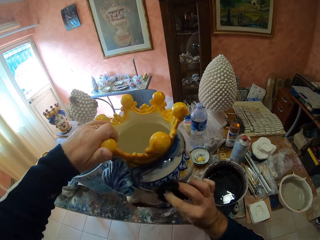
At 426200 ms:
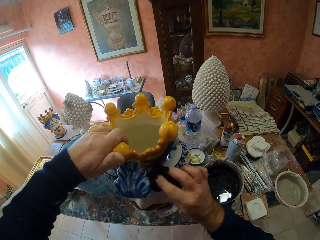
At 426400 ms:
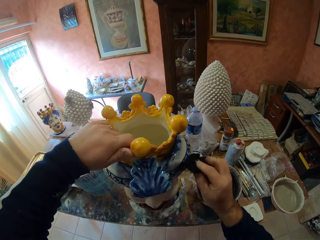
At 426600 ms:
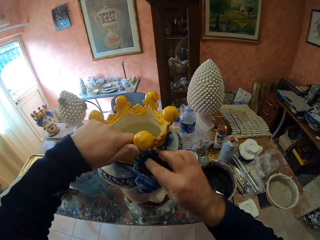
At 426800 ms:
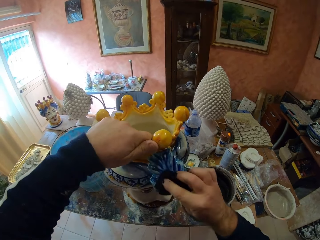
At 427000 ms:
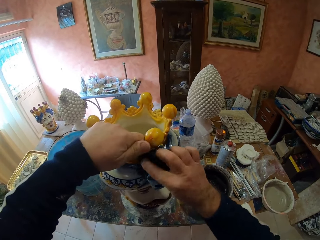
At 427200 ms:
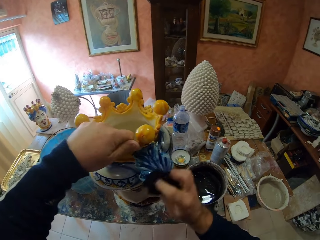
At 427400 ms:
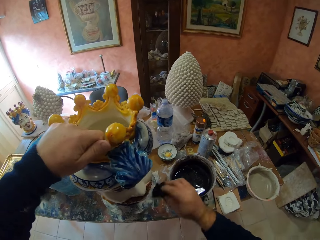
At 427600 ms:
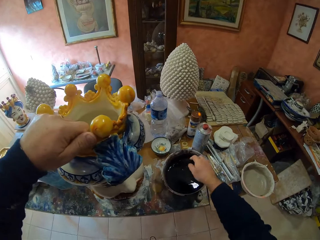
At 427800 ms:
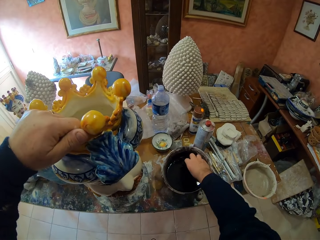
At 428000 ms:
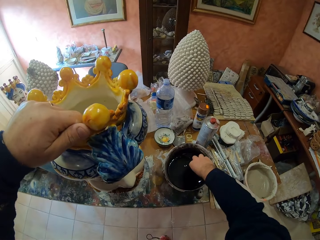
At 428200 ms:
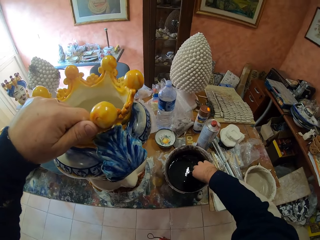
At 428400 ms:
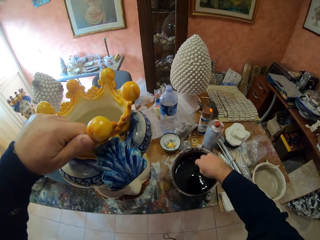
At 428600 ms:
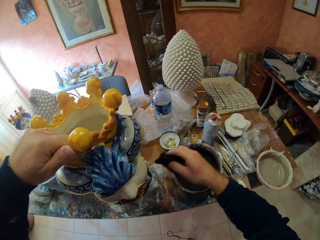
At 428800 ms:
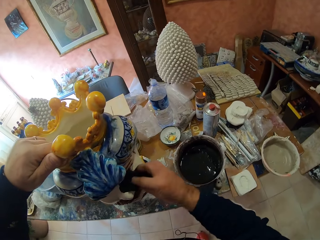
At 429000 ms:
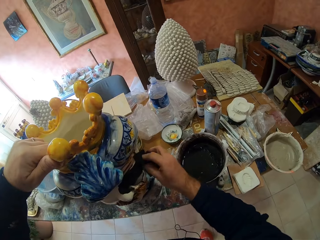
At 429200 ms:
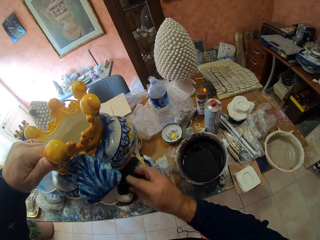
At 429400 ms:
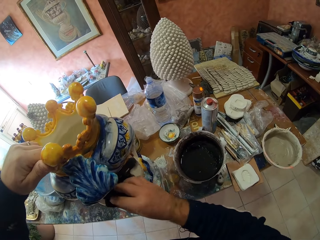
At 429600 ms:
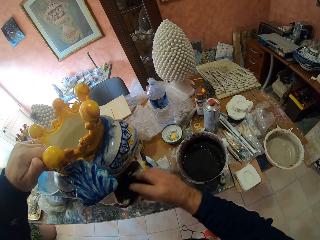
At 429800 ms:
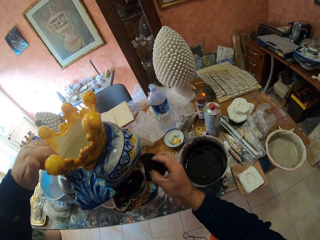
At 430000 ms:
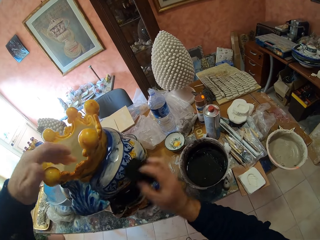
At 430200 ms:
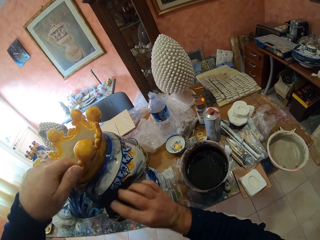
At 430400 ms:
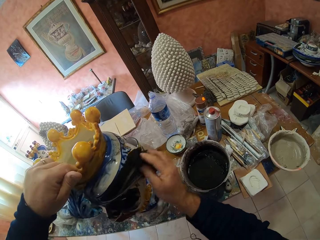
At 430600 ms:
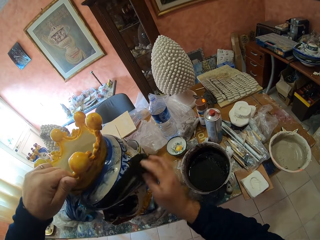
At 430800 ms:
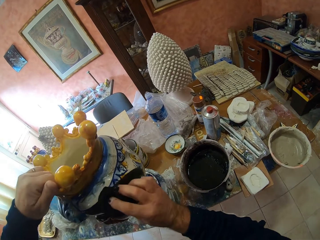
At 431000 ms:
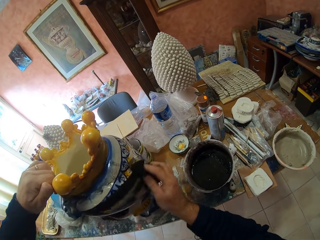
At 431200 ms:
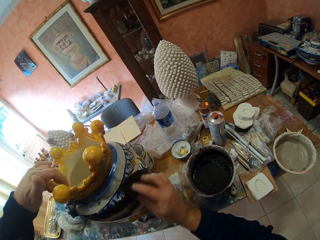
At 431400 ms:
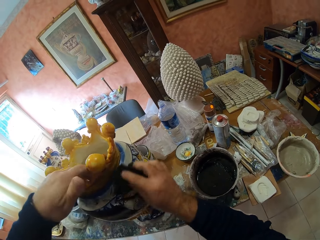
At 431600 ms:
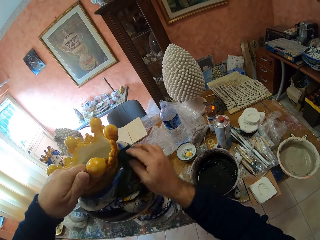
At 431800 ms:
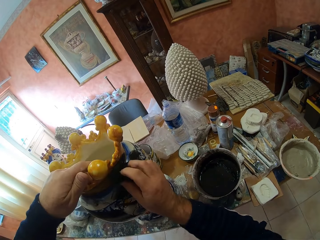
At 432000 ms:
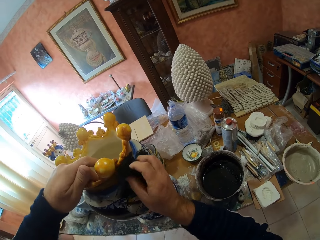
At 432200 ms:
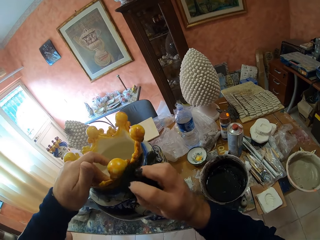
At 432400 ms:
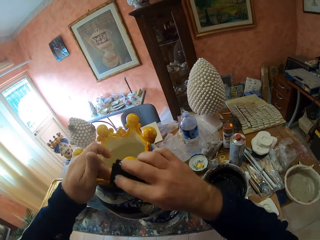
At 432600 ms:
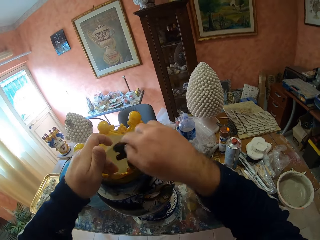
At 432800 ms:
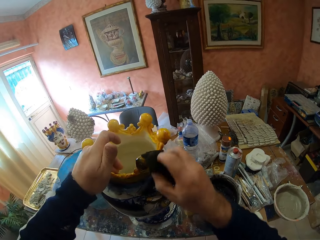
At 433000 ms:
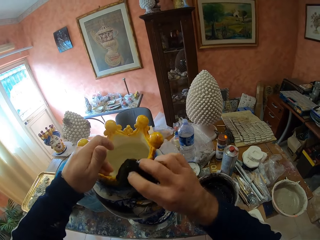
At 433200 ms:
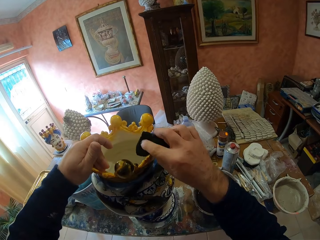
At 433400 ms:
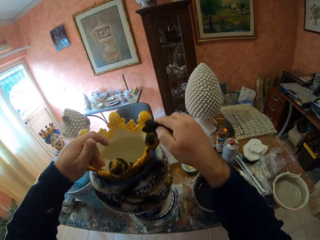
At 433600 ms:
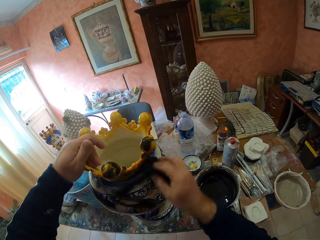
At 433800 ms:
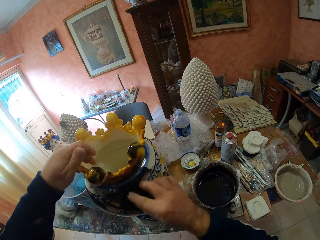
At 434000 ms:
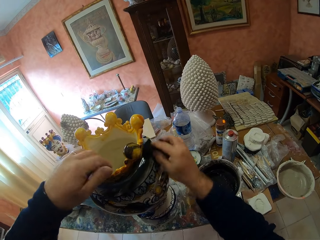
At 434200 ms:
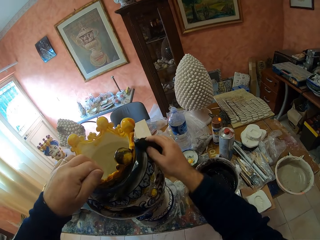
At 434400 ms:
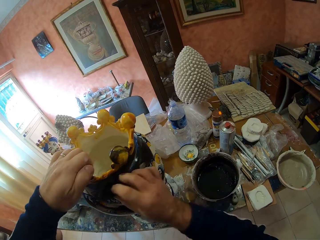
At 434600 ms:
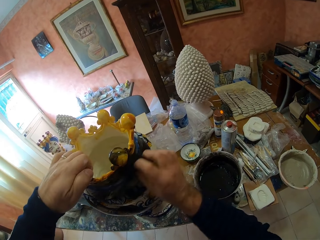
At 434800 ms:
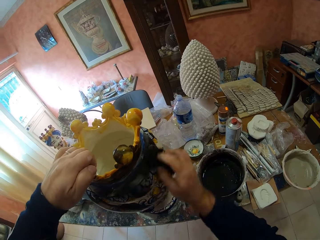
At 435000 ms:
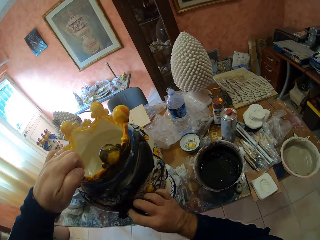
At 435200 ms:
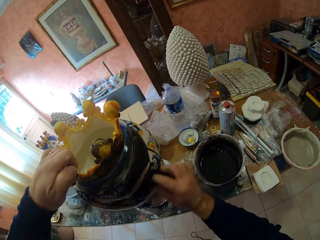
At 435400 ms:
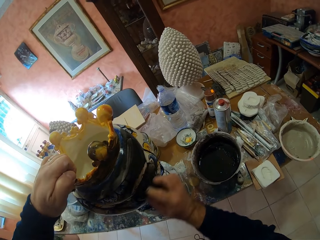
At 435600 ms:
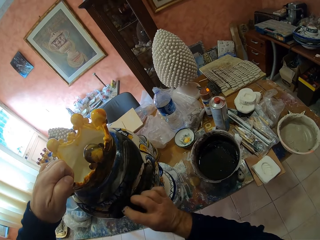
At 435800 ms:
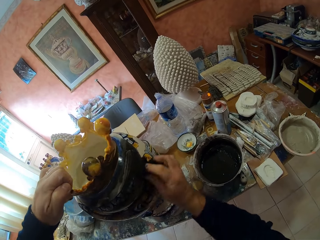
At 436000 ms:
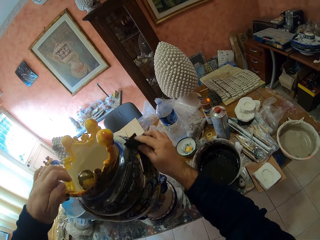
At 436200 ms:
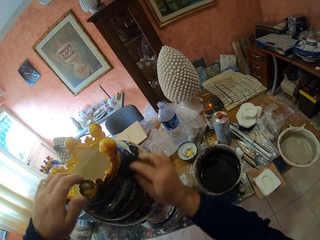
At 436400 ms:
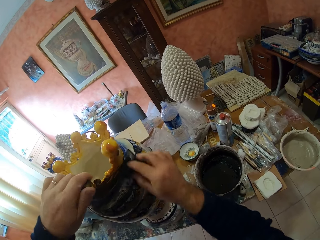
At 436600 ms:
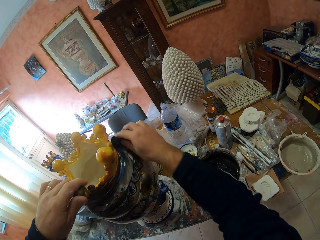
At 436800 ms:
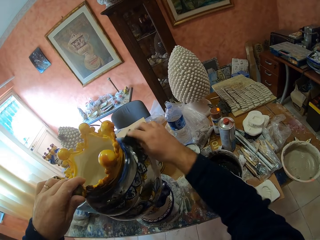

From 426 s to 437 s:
The camera wearer dips the fabric or scraper in the bowl. They wipe the vase. They scrape the vase. They turn the vase.

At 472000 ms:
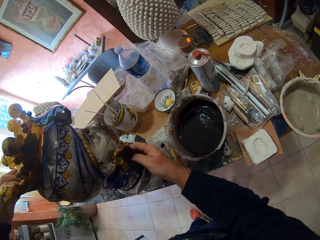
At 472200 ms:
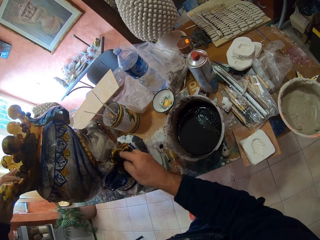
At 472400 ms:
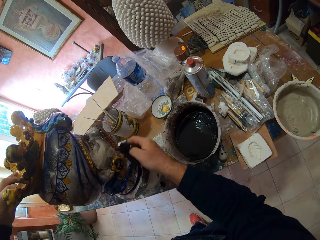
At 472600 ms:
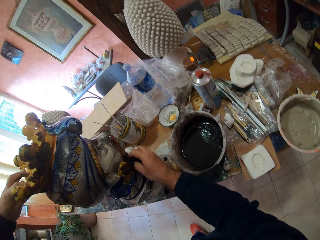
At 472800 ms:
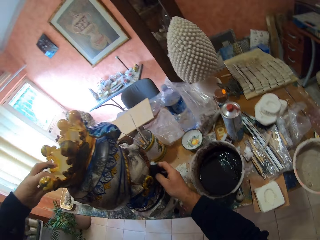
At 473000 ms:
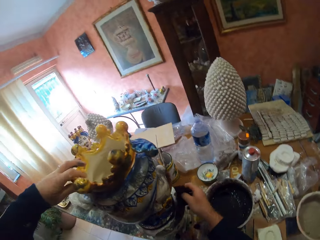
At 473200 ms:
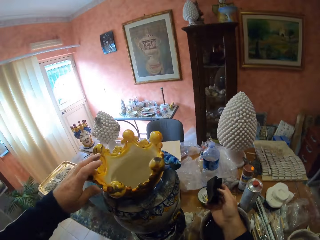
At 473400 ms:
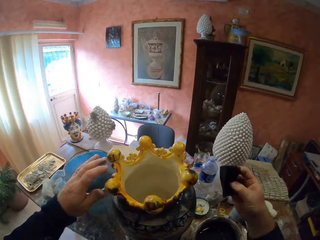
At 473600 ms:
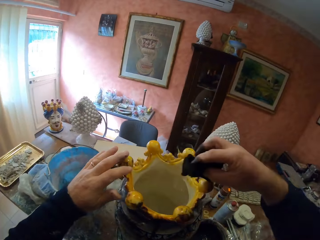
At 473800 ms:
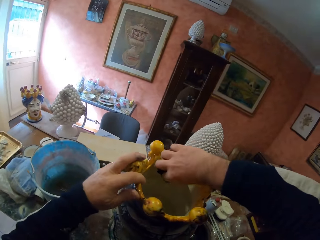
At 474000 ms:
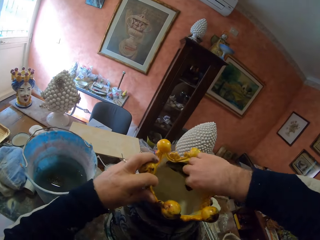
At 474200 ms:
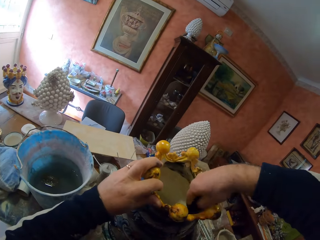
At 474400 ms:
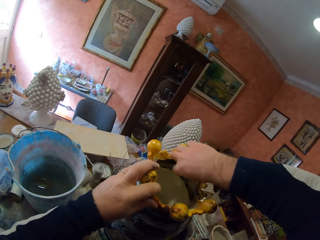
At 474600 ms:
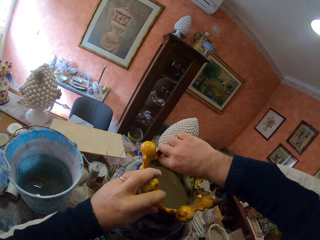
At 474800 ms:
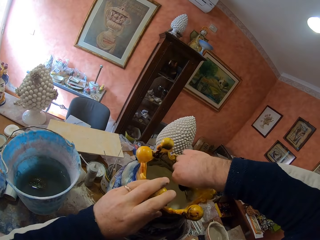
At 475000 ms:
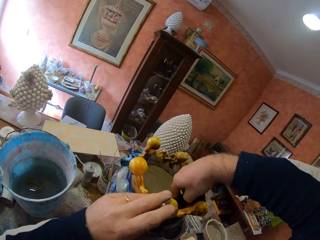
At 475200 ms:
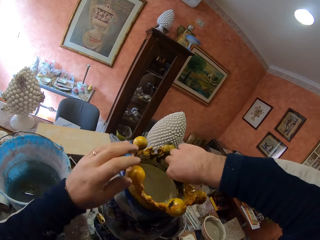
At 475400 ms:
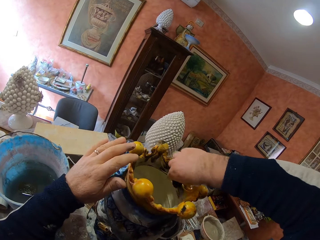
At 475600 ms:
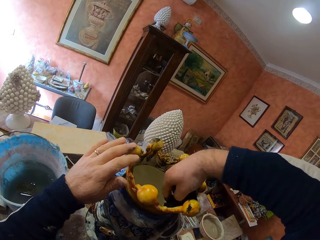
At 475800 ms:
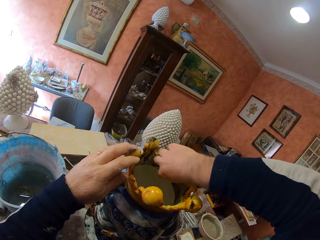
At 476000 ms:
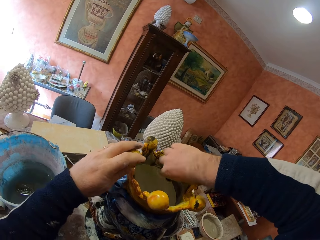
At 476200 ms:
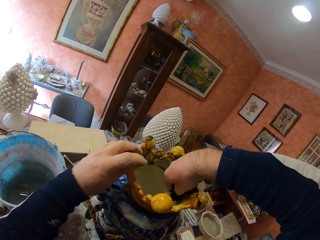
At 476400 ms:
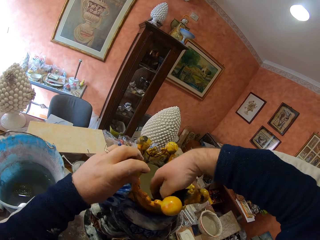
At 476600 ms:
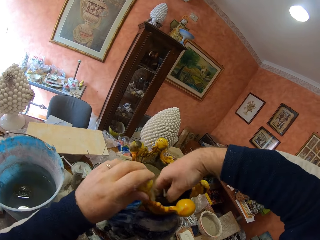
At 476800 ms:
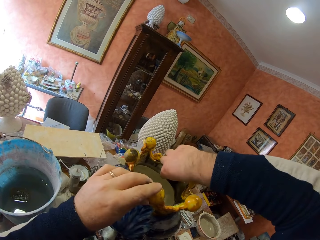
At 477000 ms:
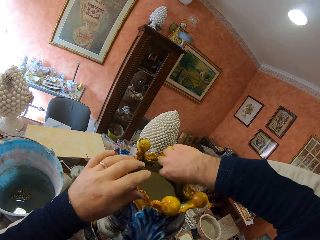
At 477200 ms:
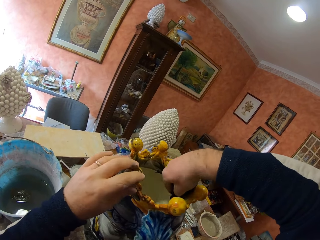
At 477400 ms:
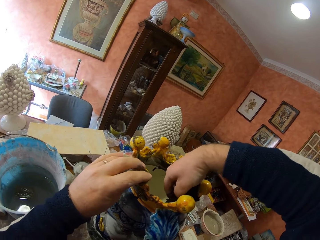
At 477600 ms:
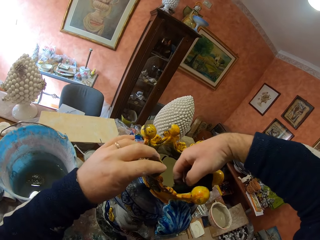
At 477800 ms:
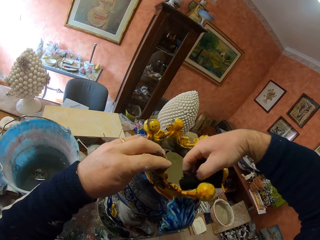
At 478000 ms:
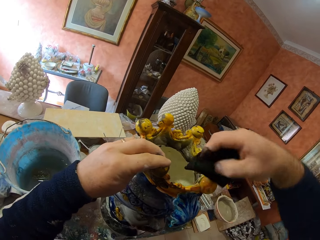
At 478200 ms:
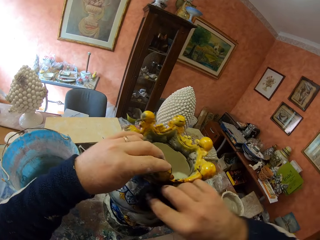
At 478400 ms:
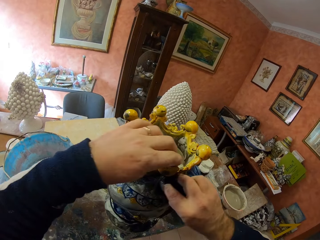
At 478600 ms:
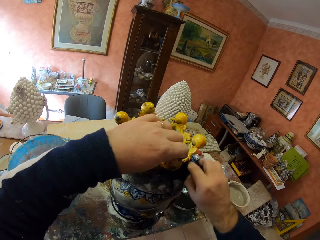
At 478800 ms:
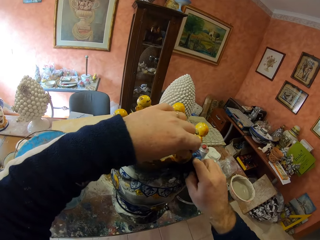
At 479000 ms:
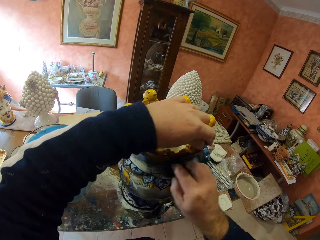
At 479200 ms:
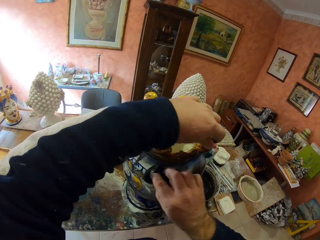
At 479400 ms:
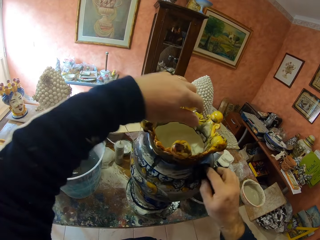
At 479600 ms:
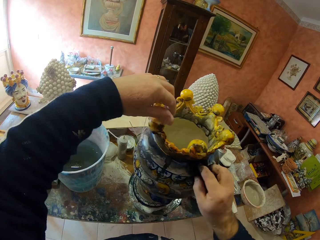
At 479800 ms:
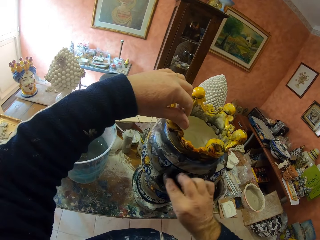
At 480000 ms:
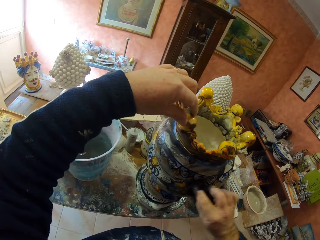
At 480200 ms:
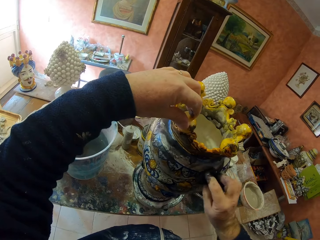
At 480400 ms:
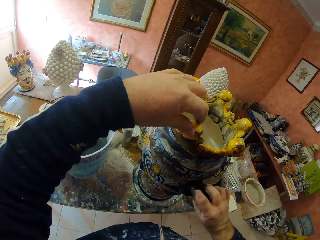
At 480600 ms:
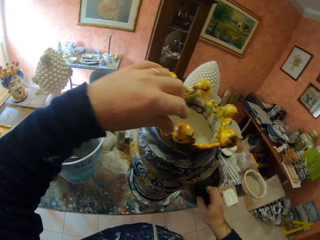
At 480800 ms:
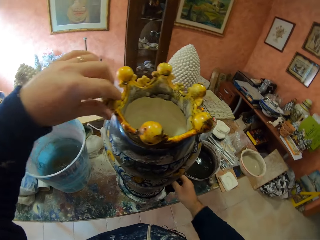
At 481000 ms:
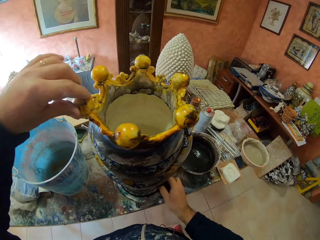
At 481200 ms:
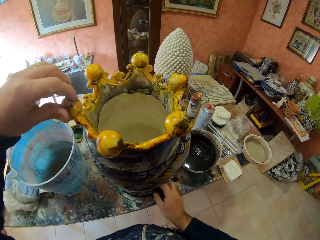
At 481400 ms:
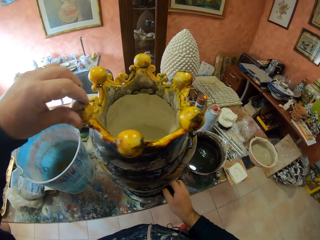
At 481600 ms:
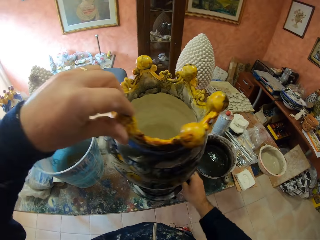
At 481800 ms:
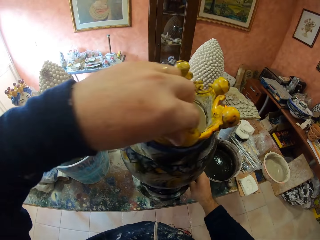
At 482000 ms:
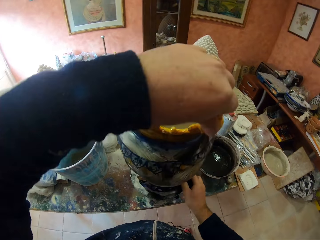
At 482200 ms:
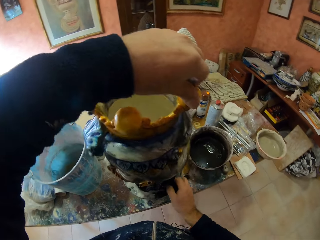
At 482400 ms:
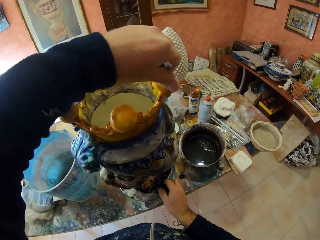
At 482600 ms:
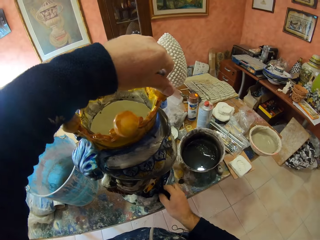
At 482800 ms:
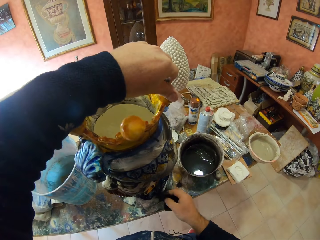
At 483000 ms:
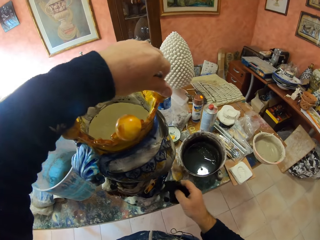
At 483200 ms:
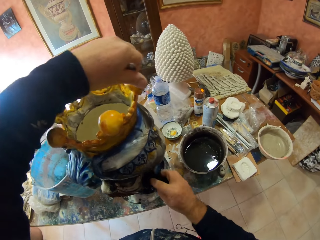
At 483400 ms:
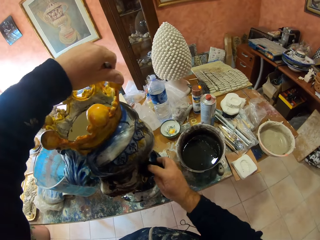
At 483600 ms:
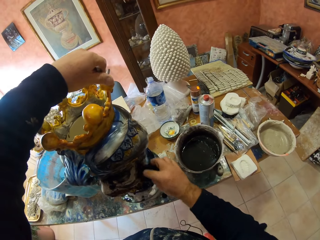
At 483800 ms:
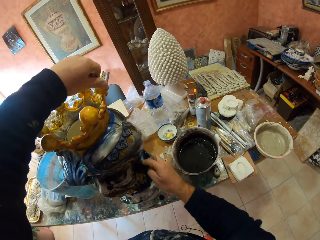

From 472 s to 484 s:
The camera wearer moves the hand in the vase. They wipe inside the vase.
